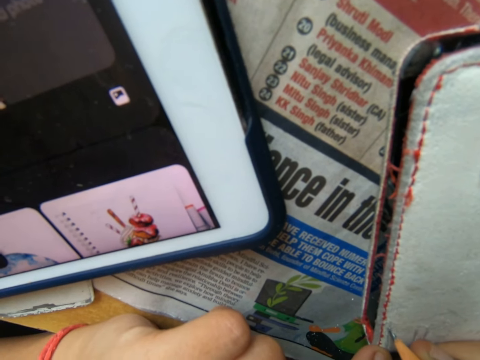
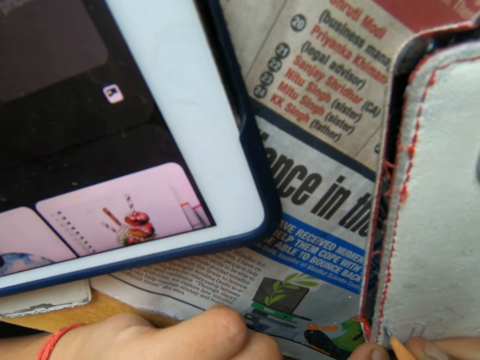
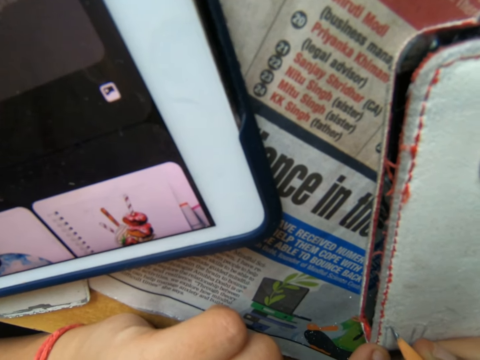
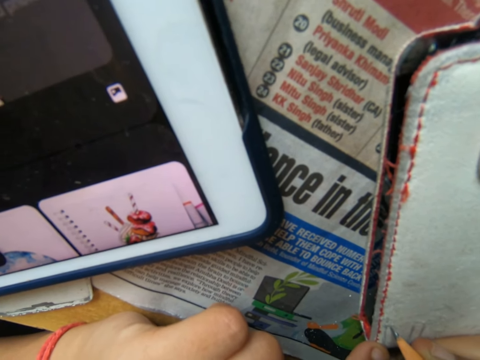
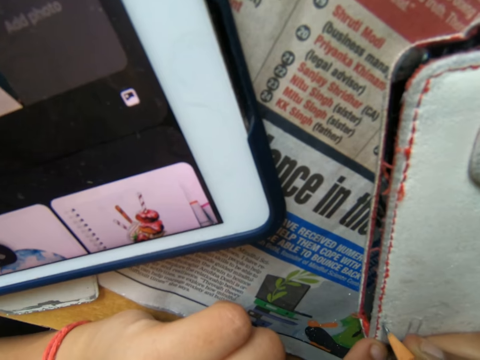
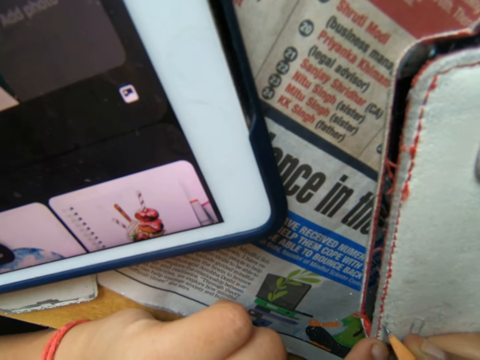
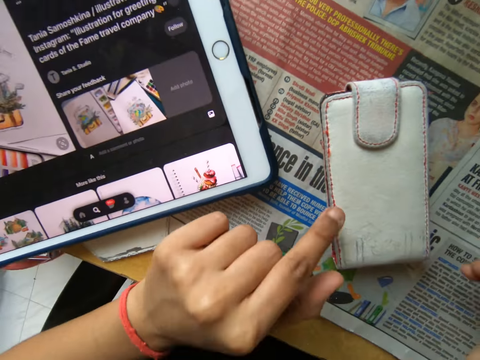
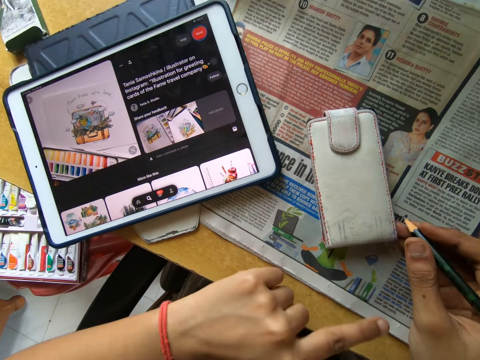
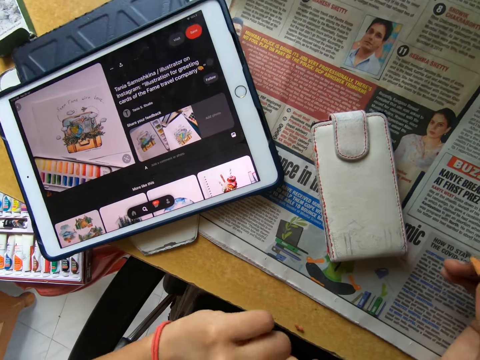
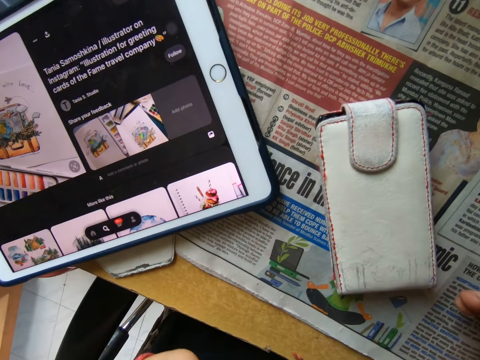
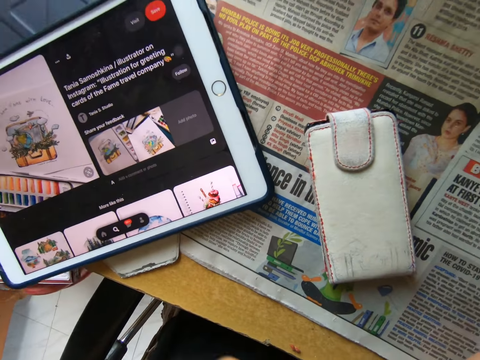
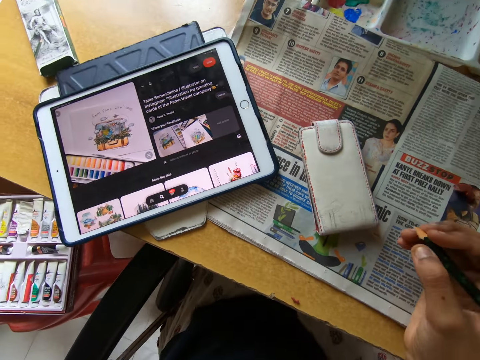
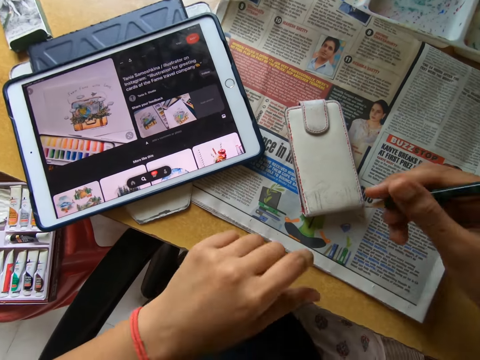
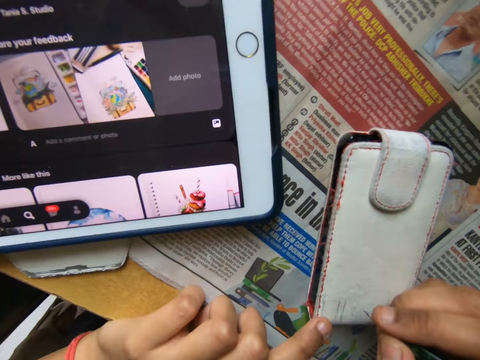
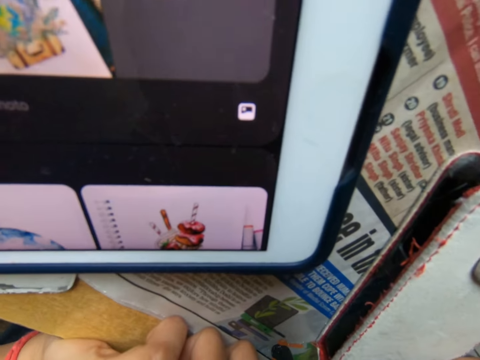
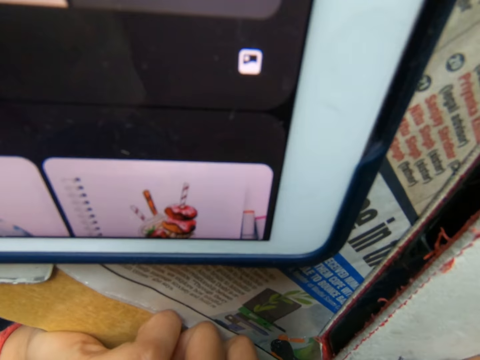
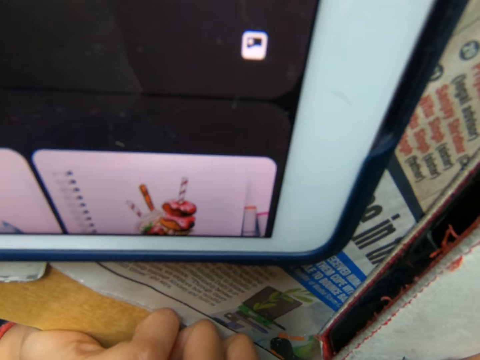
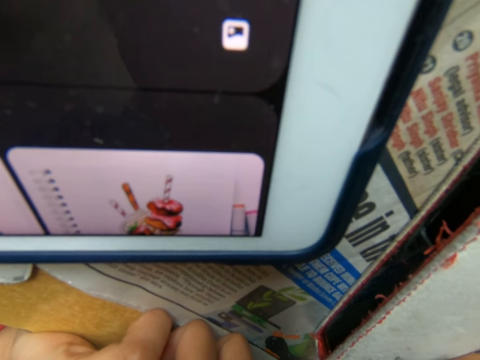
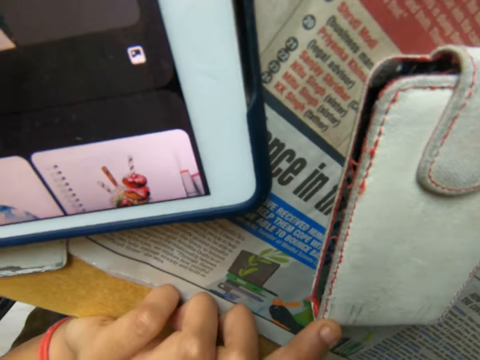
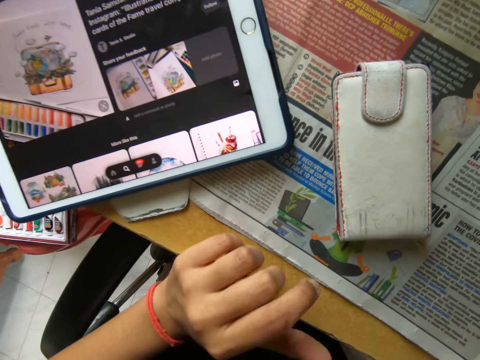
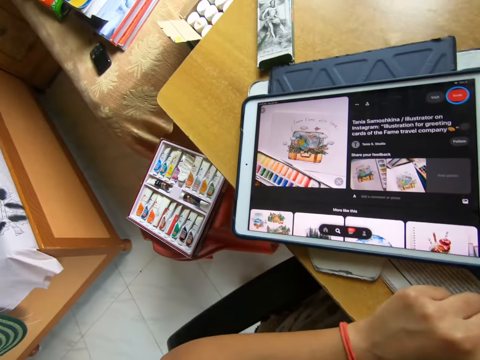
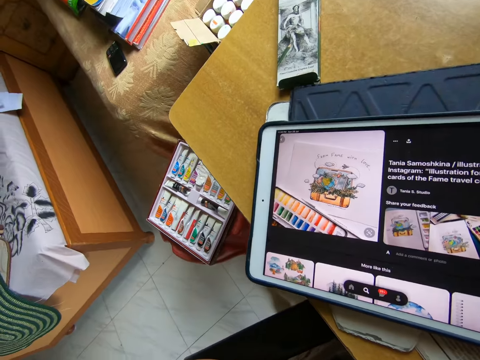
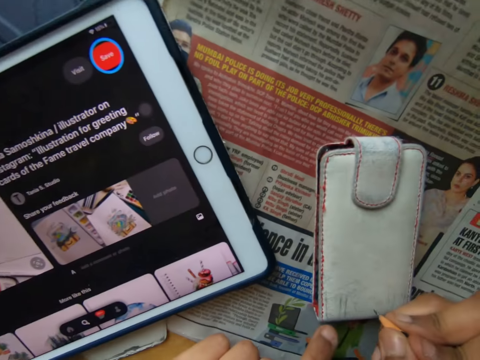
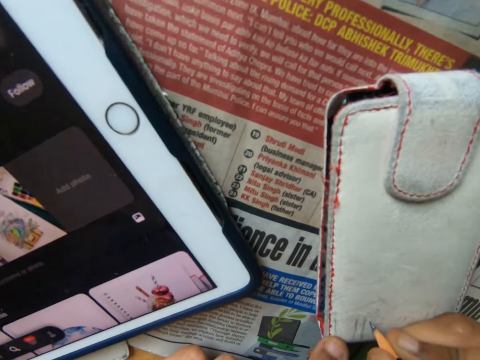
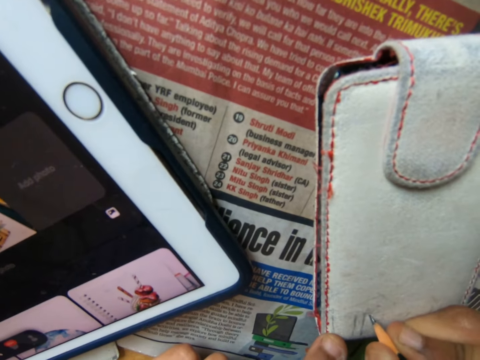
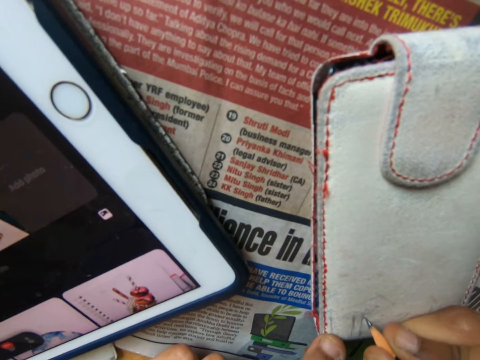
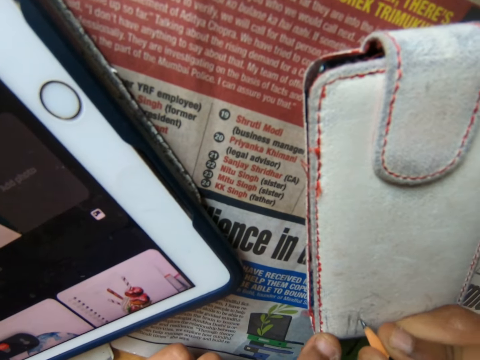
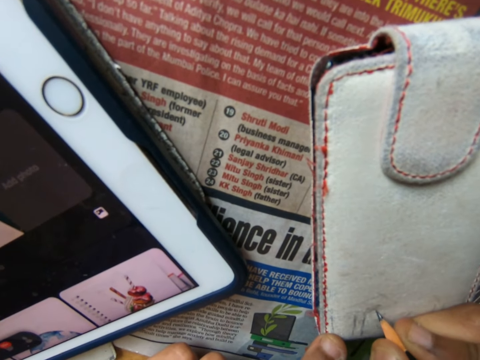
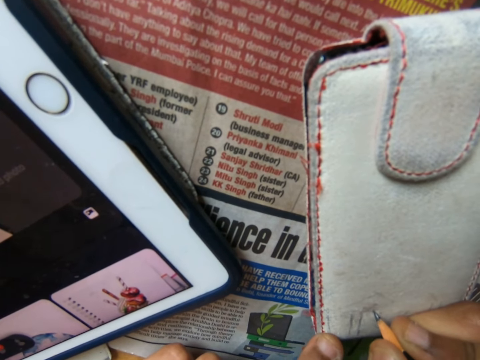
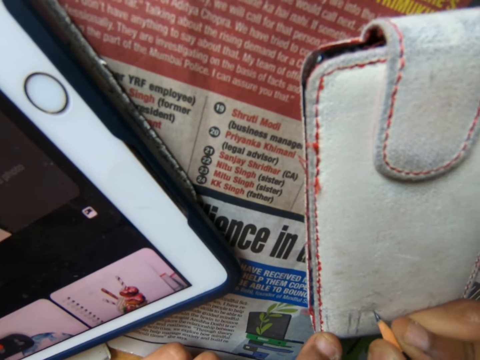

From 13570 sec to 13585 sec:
The camera wearer wipes the wallet with his finger. He pulls the pencil off the wallet. He draws the wallet with the pencil. He looks at the tablet. He draws the wallet with the pencil.

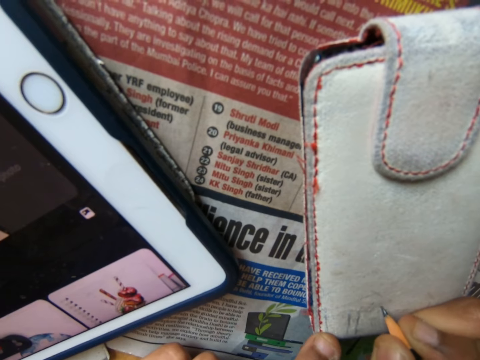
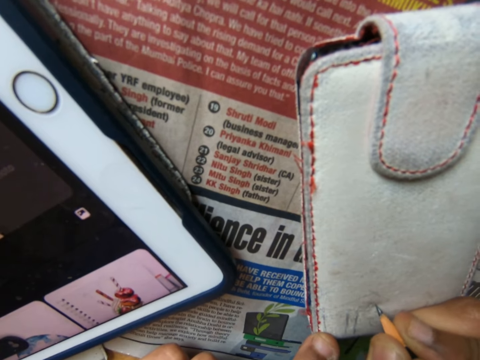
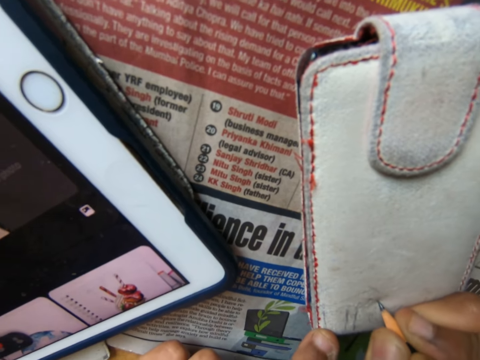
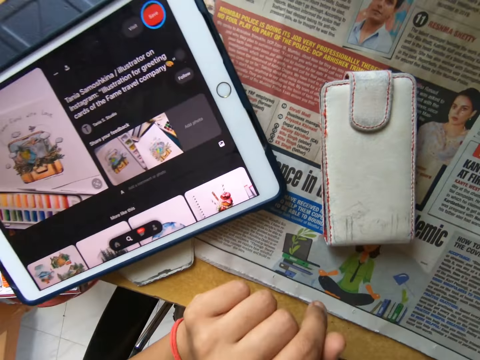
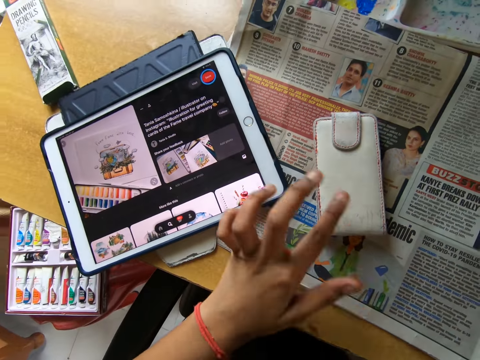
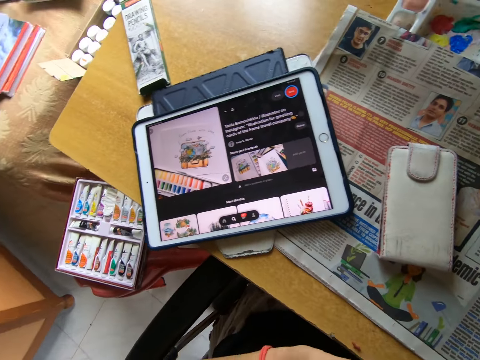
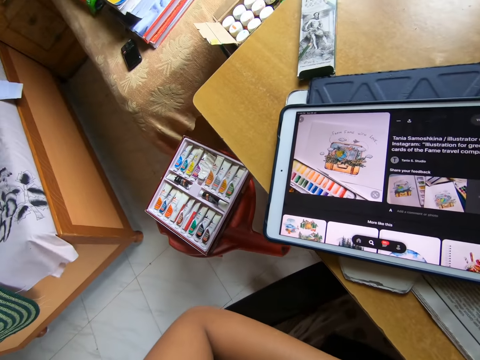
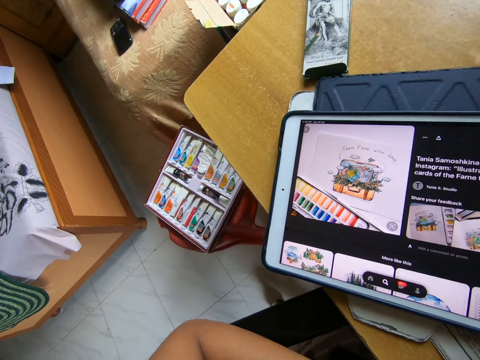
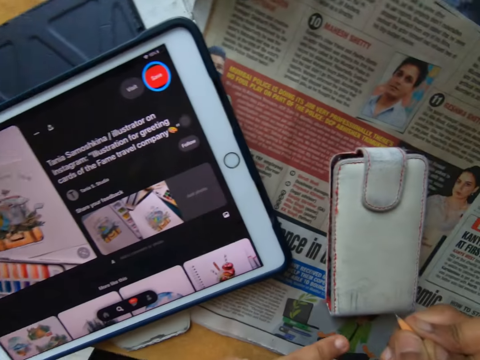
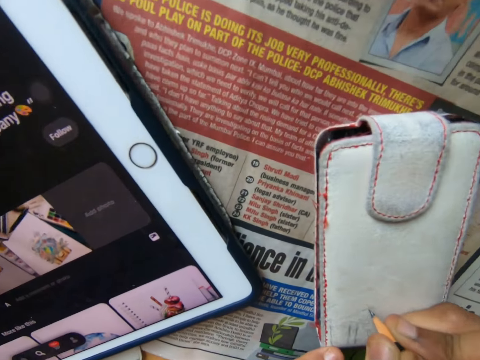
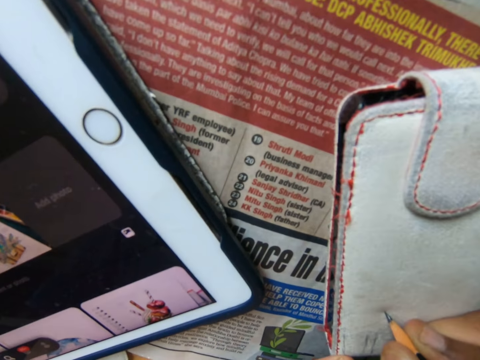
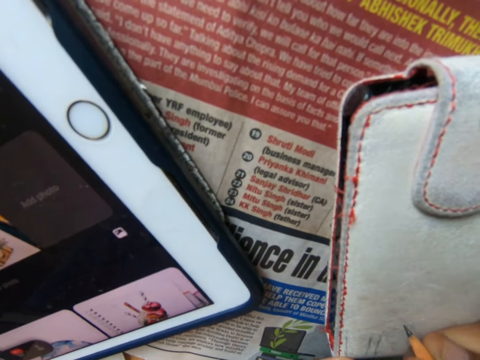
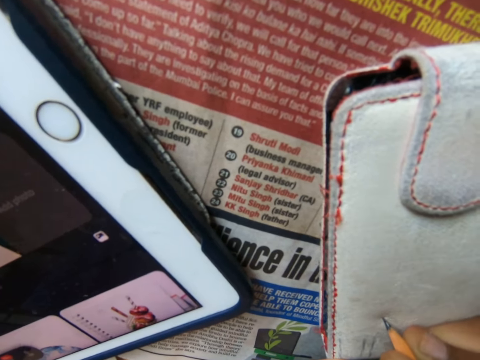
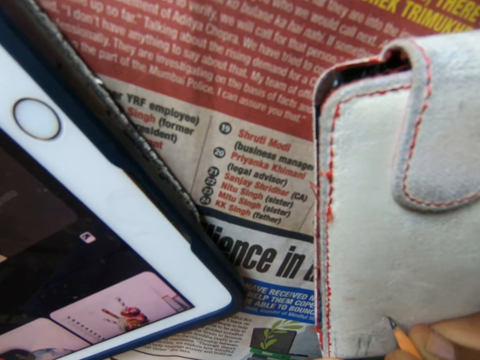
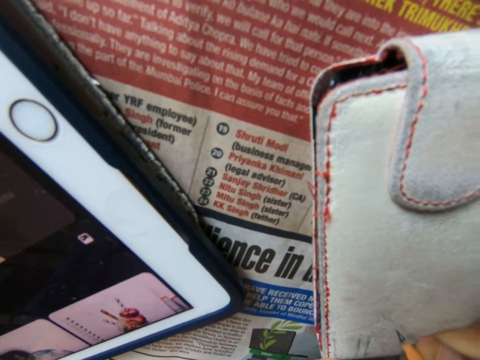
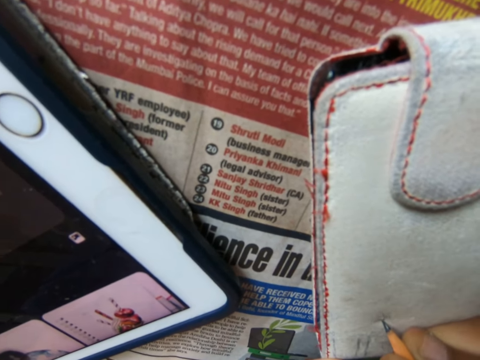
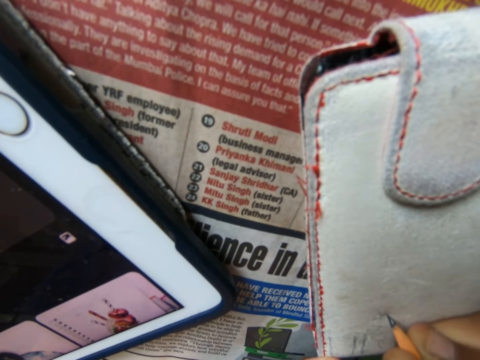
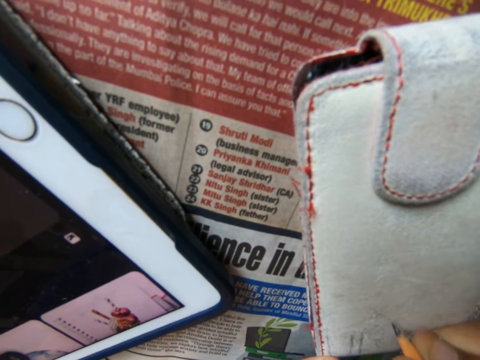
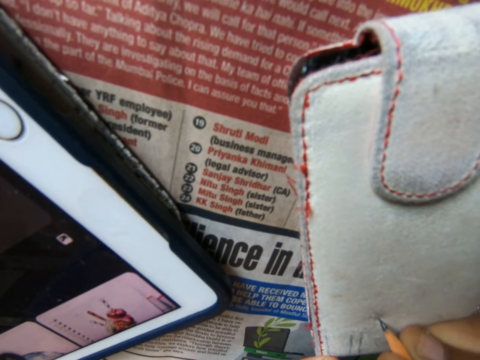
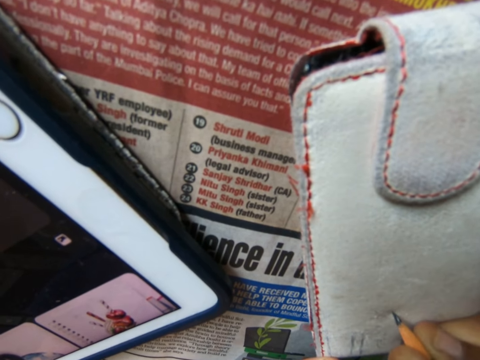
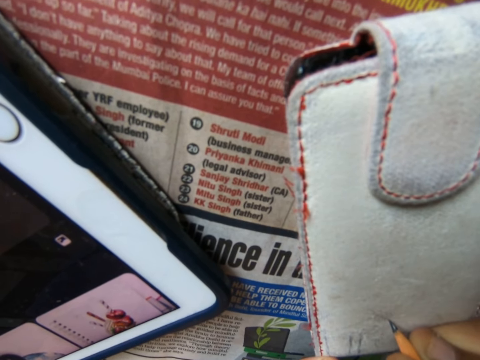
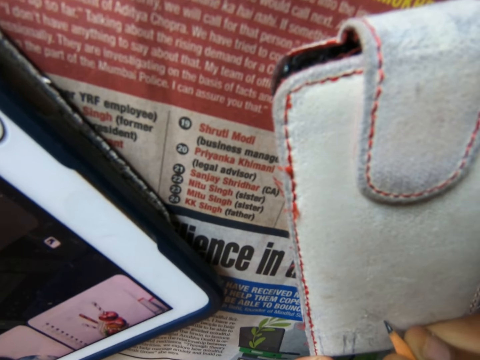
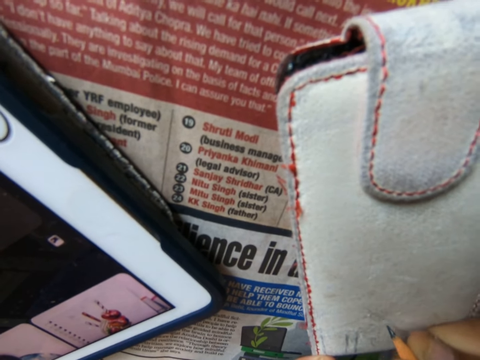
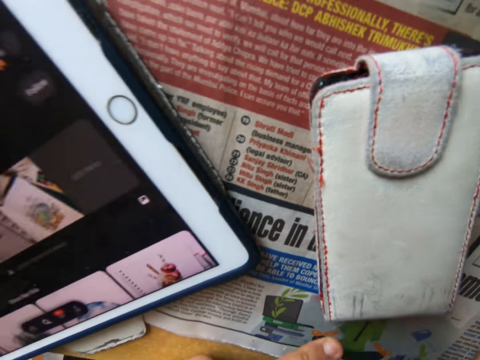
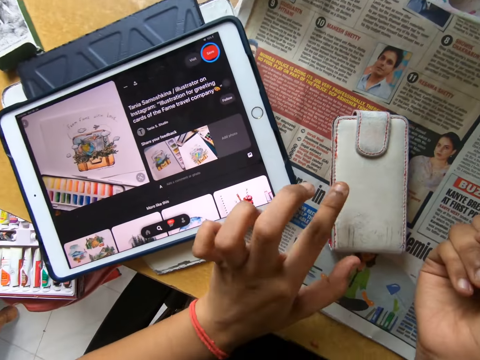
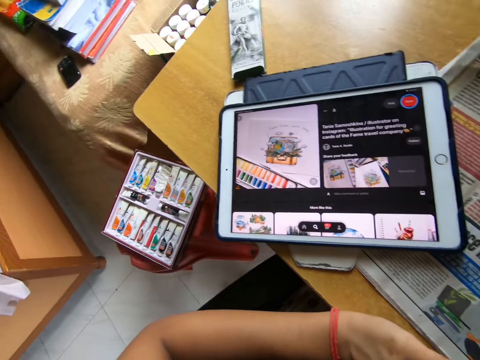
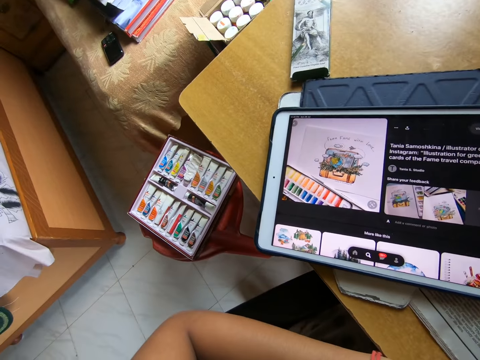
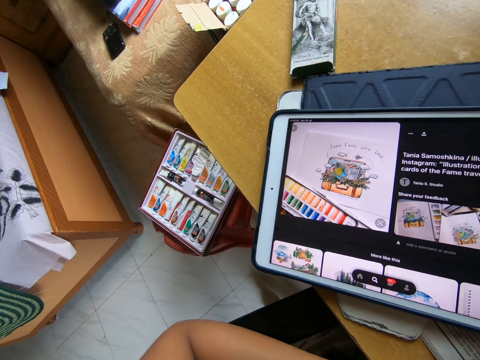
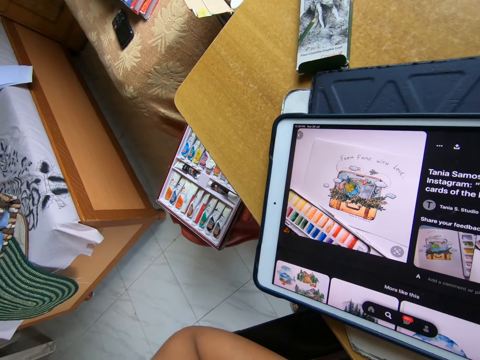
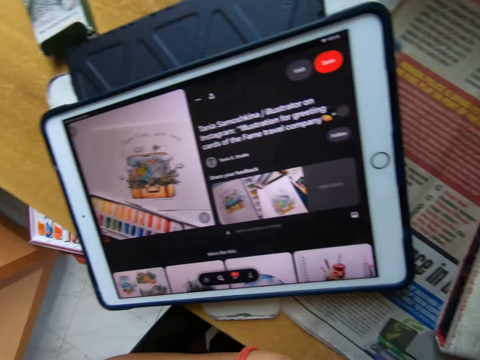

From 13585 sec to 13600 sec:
The camera wearer pulls the pencil off the wallet. He wipes the wallet with his finger. He looks at the tablet. He draws the wallet with the pencil. He pulls the pencil off the wallet. He wipes the wallet with his finger. He looks at the tablet.
